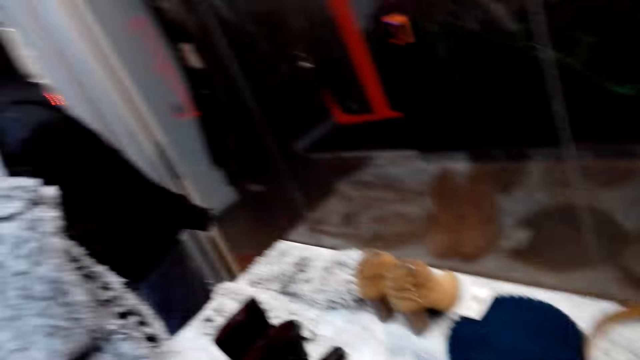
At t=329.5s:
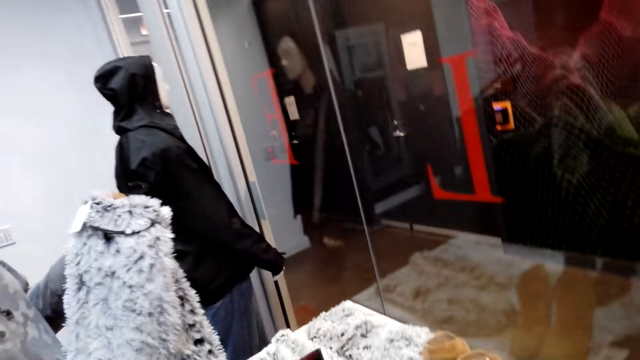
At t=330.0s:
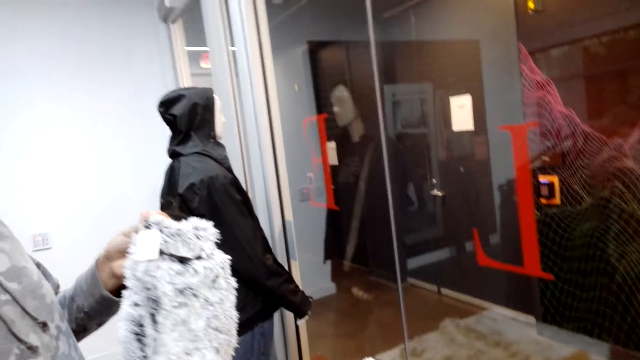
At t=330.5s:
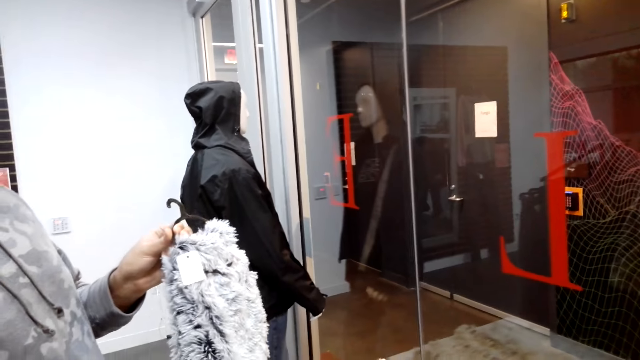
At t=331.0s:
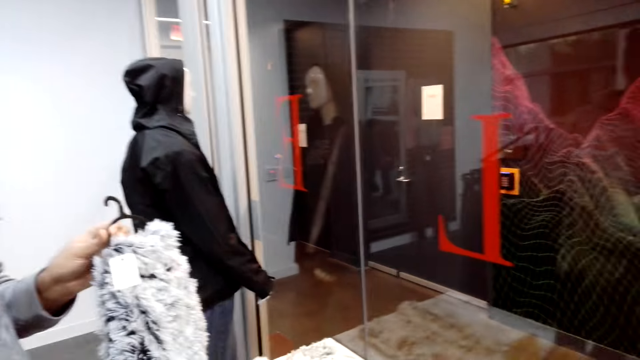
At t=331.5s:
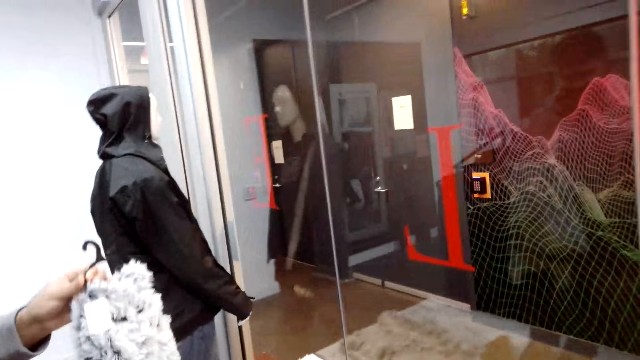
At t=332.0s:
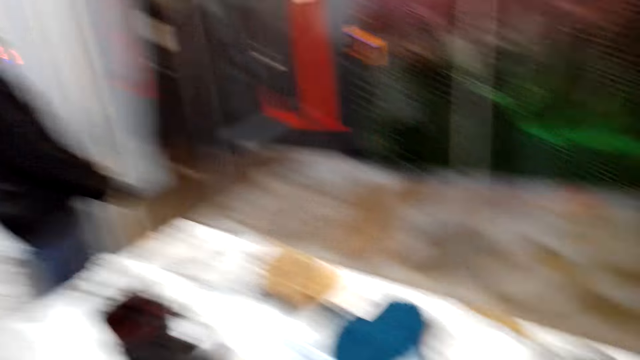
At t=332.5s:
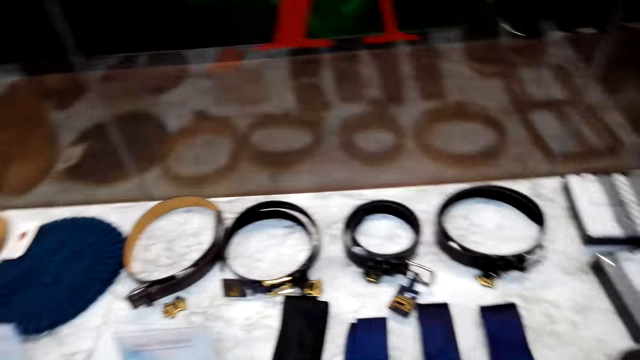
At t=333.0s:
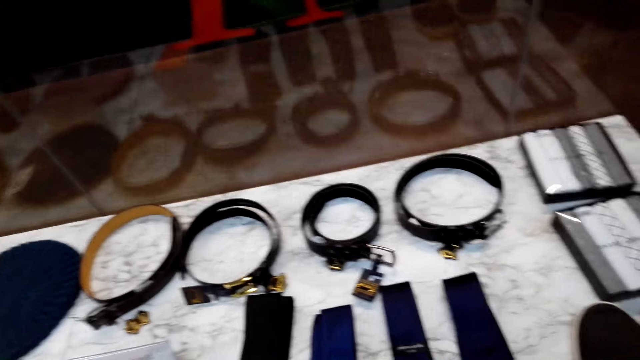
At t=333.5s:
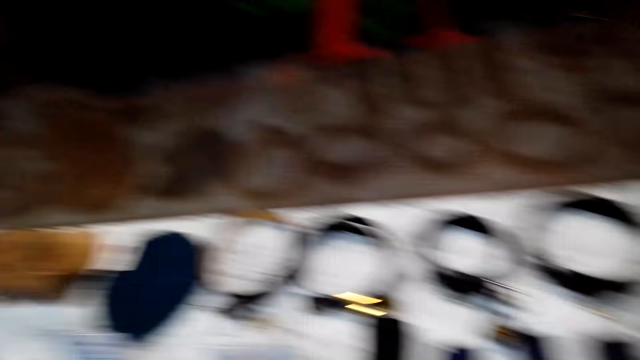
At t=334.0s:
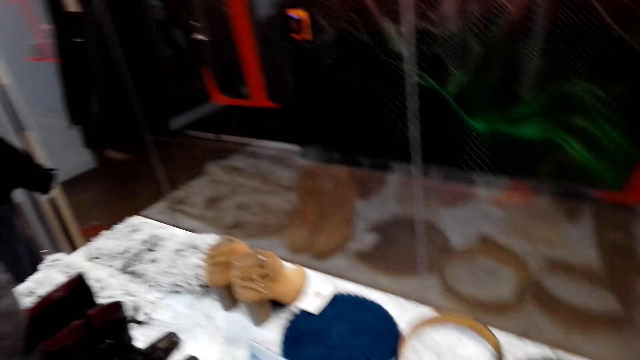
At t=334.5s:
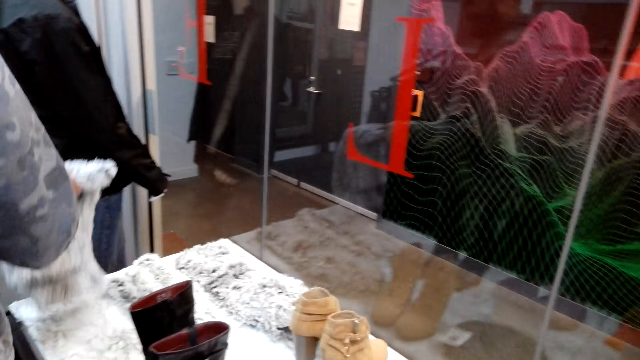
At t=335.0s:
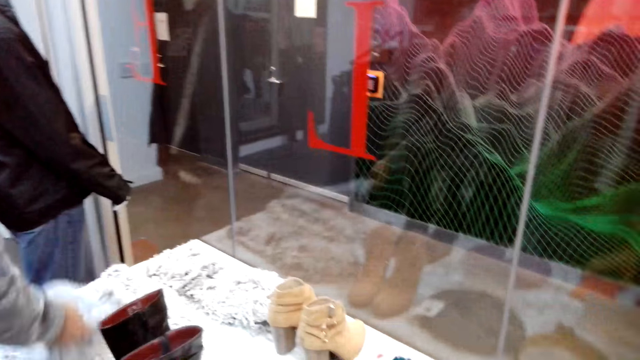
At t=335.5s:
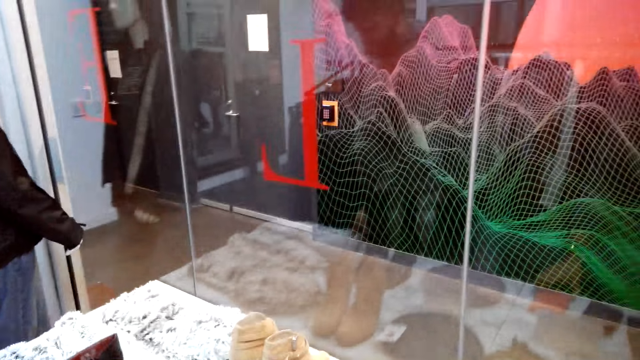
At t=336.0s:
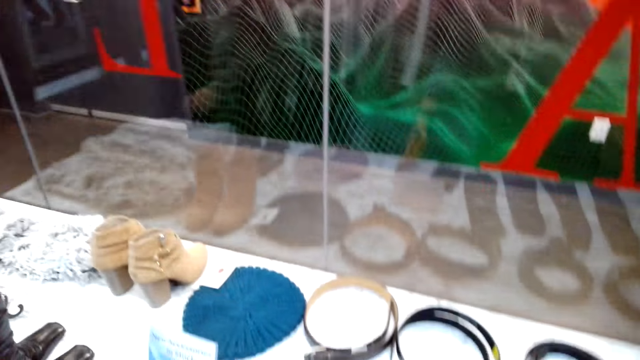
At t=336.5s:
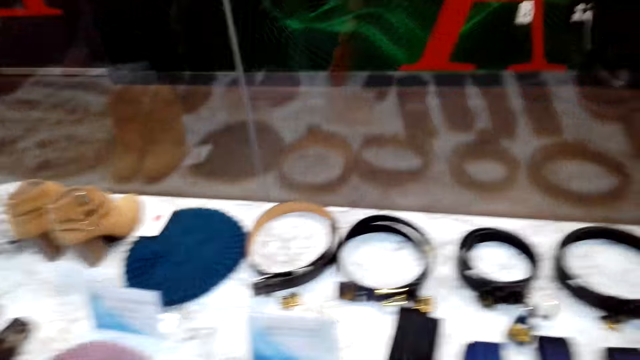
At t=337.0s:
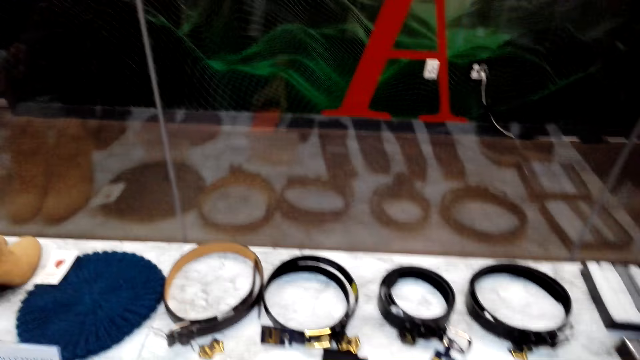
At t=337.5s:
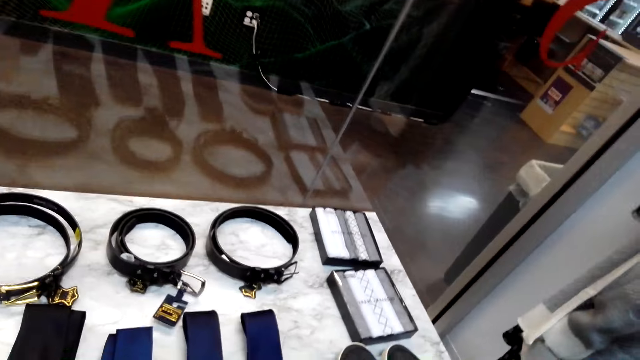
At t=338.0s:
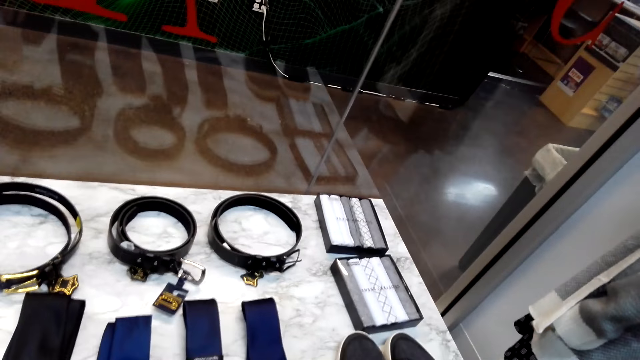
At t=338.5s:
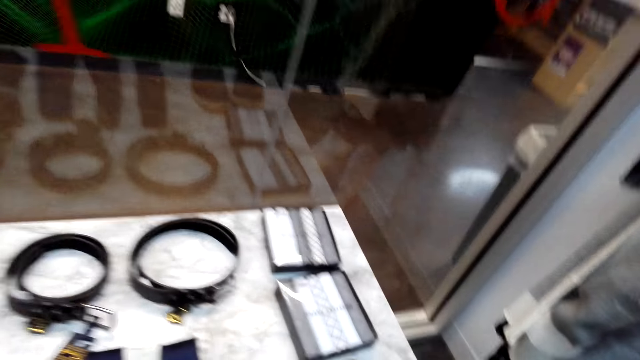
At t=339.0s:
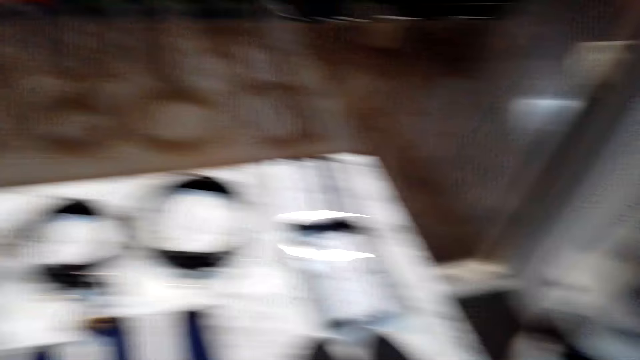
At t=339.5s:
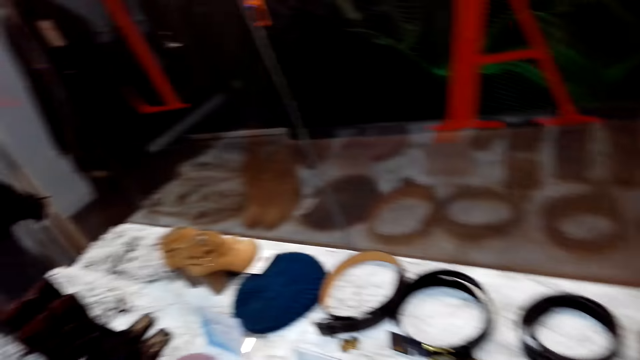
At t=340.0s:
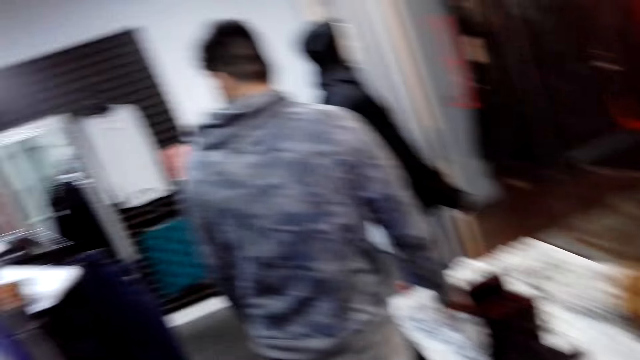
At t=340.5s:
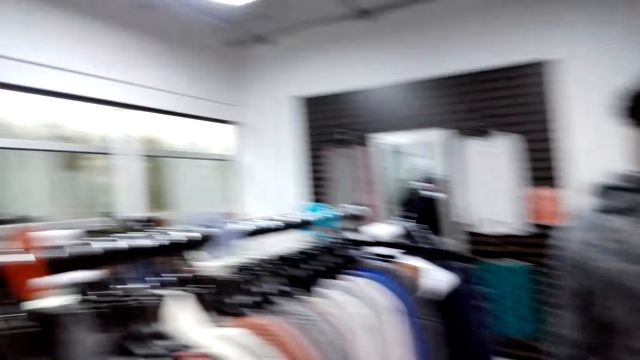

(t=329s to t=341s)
The camera wearer converses with a man. They return a scarf on the table.

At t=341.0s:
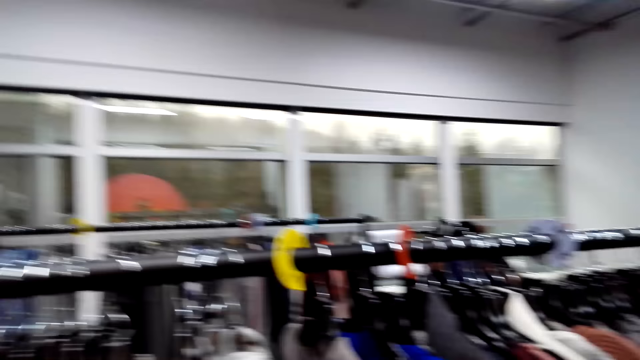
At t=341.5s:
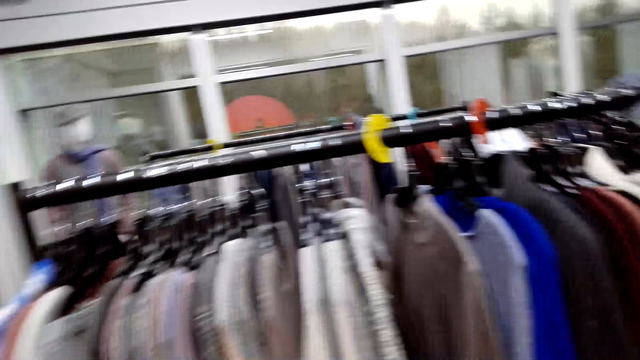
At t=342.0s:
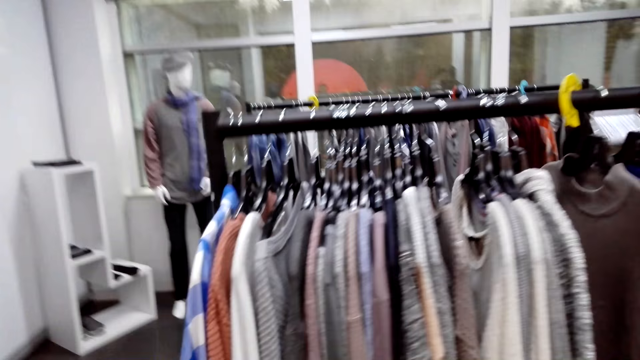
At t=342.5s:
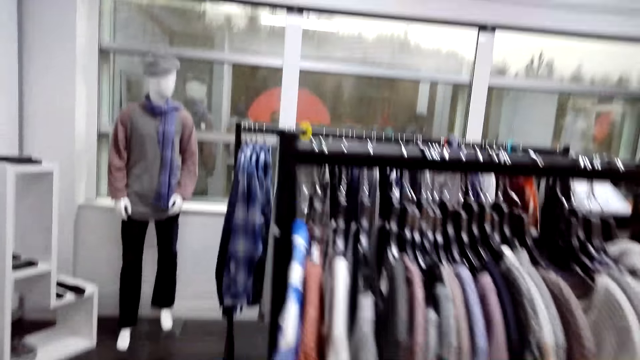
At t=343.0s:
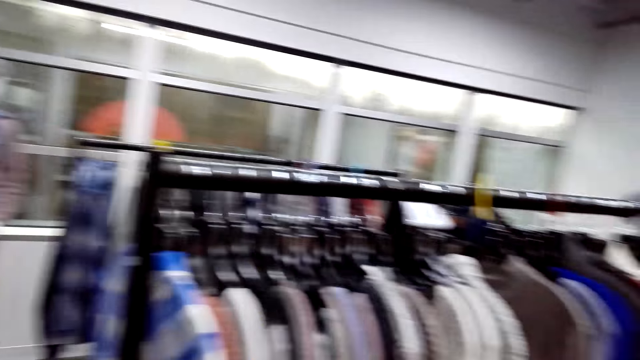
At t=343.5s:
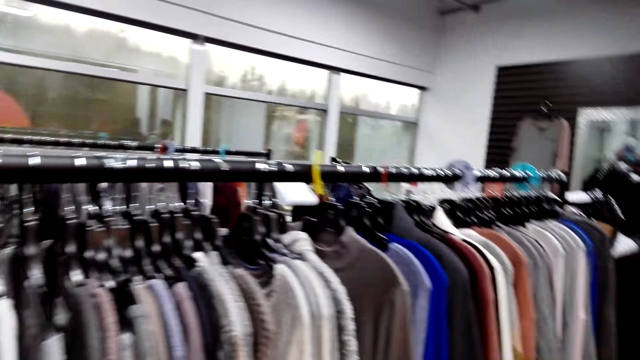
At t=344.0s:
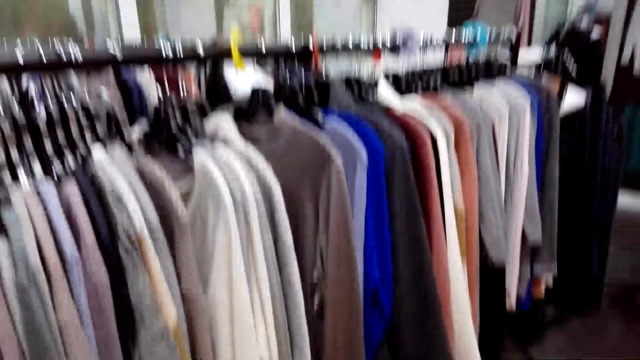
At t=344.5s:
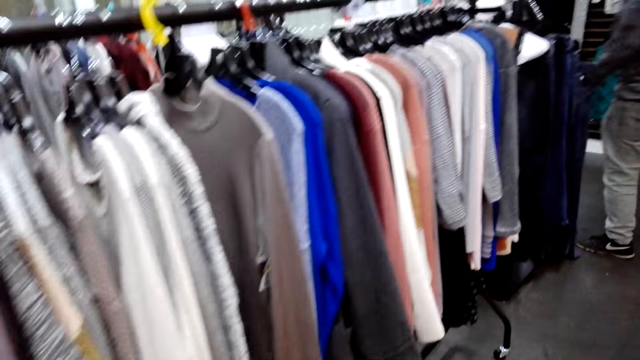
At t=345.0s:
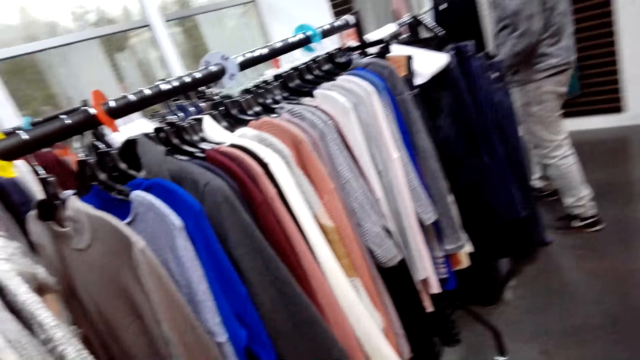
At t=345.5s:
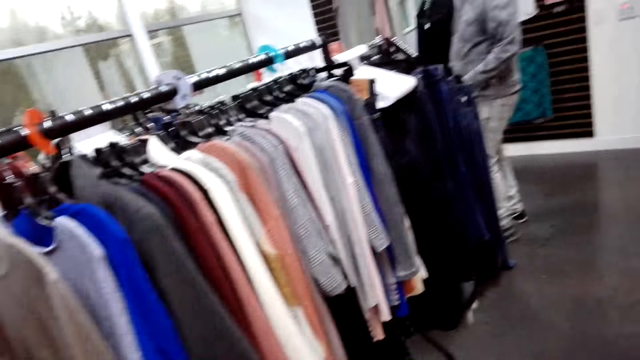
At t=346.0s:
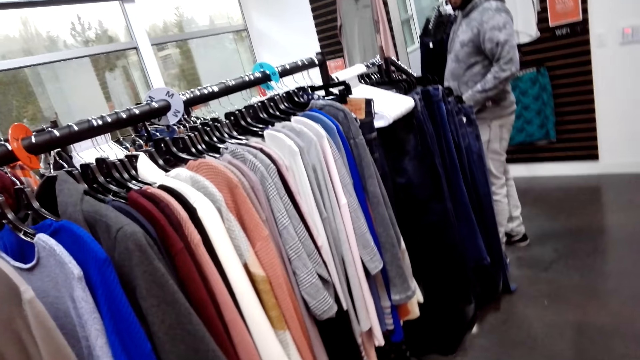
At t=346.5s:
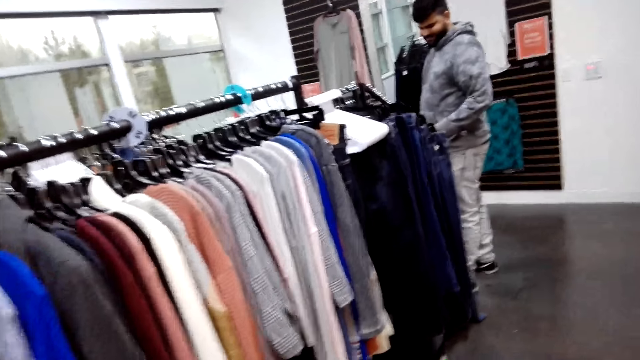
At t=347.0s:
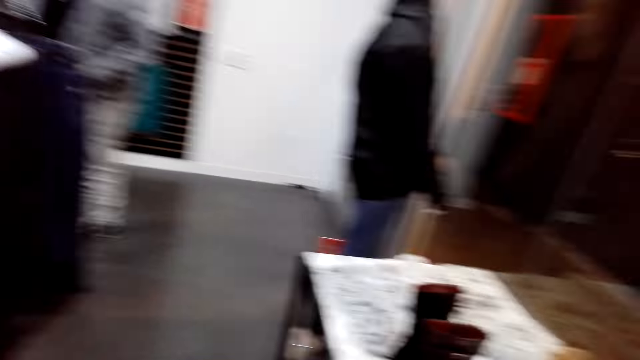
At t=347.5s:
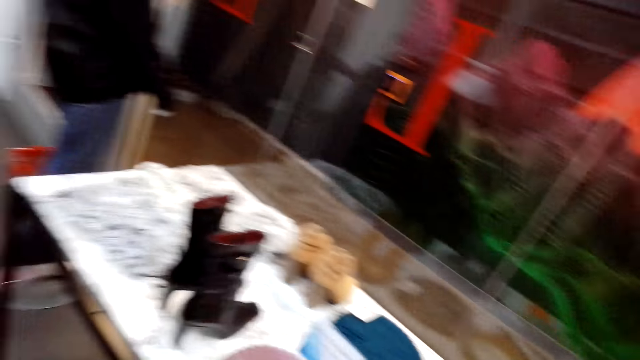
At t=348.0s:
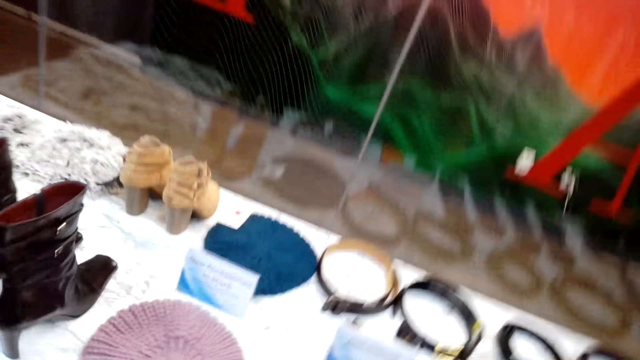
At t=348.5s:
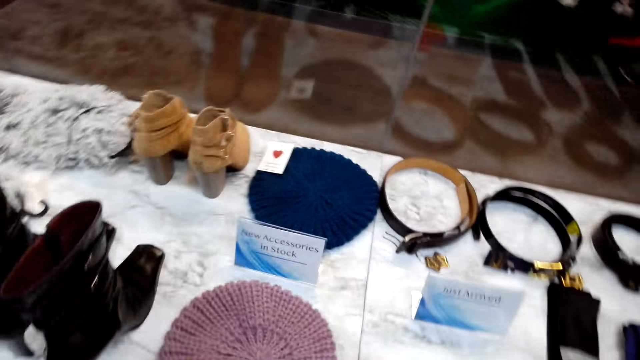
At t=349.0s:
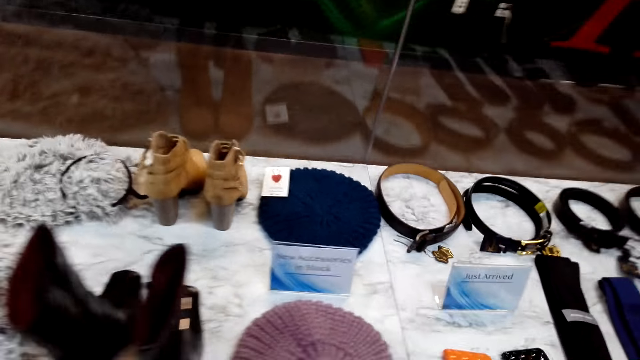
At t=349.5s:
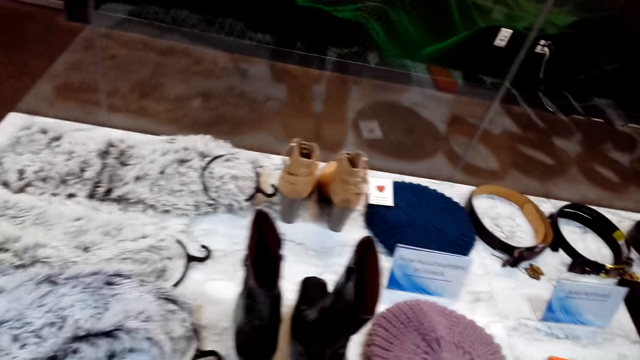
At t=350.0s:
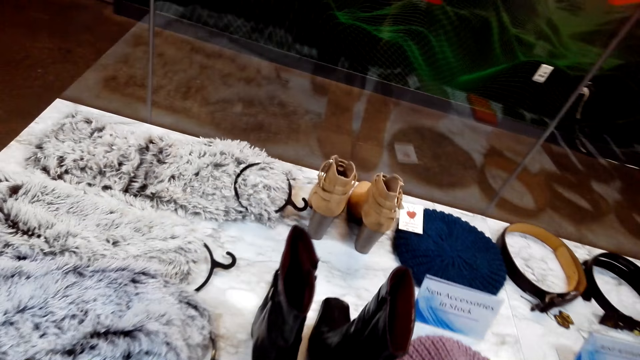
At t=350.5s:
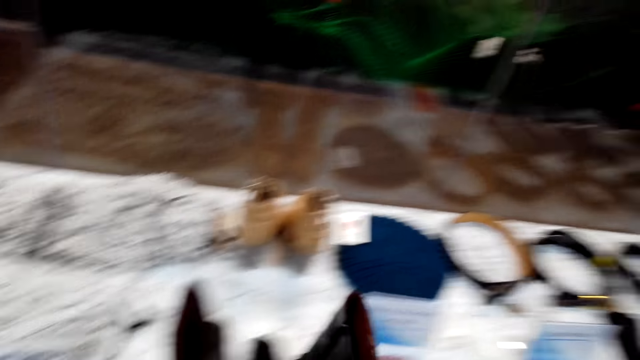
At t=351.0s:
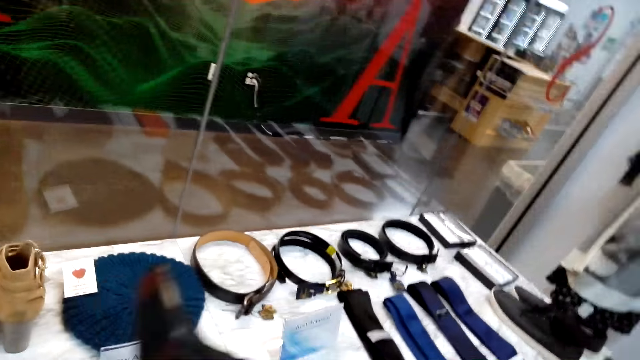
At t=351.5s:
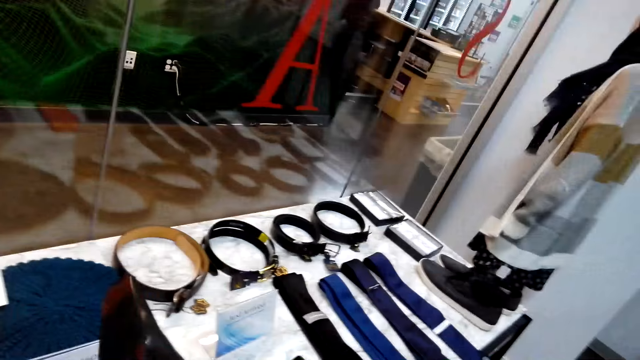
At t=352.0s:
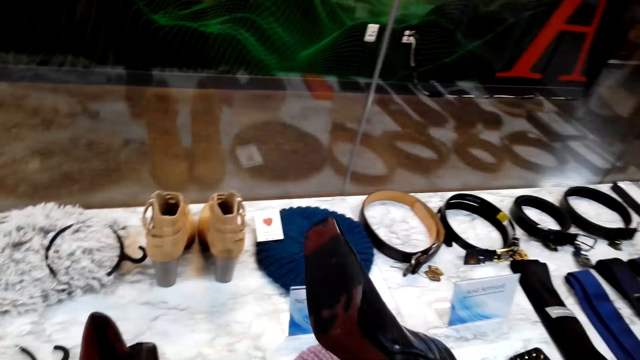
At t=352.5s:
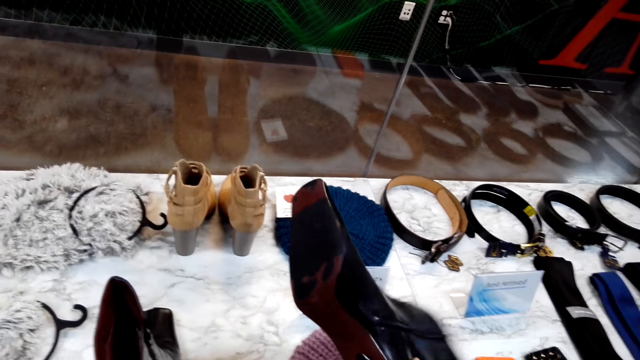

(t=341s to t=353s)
The camera wearer walks around. A man moves around. The camera wearer picks up a boot shoe on the table.
